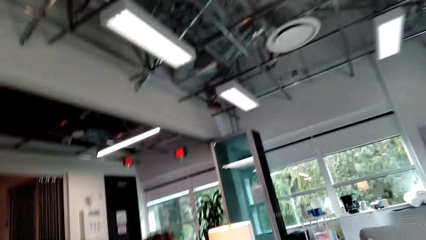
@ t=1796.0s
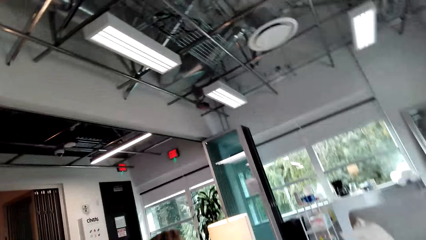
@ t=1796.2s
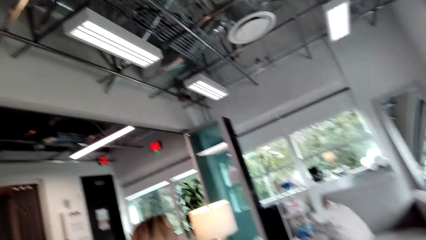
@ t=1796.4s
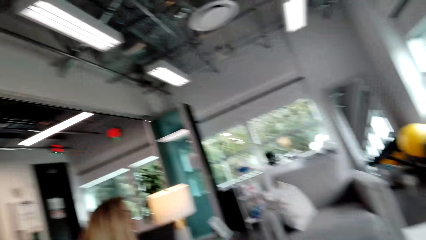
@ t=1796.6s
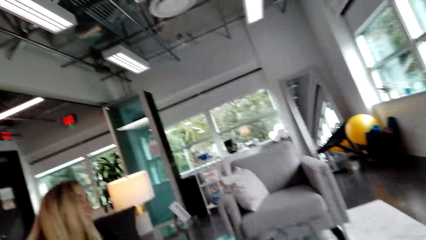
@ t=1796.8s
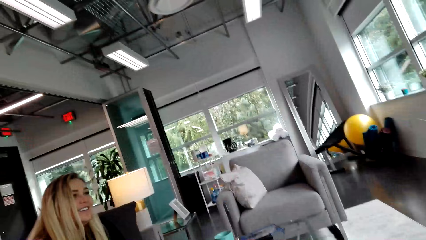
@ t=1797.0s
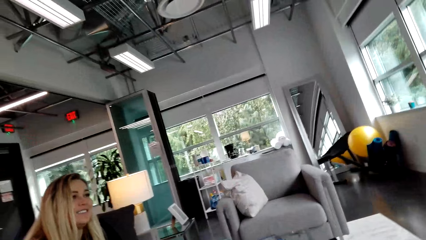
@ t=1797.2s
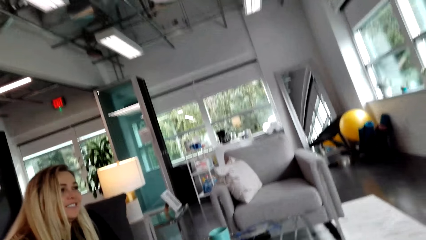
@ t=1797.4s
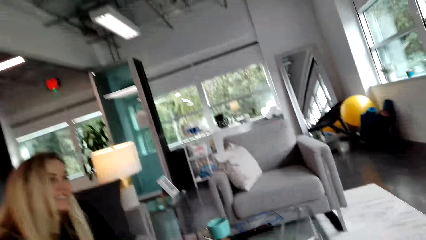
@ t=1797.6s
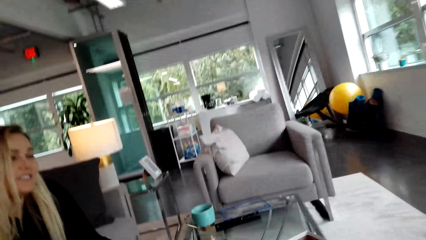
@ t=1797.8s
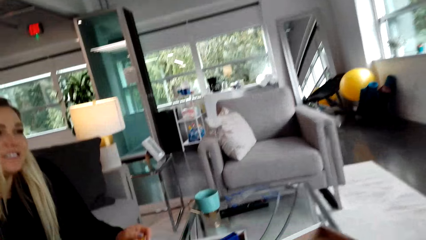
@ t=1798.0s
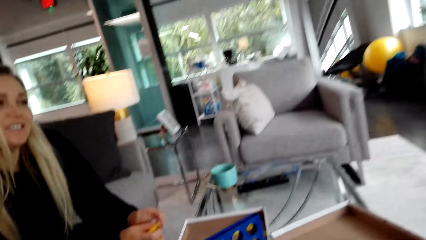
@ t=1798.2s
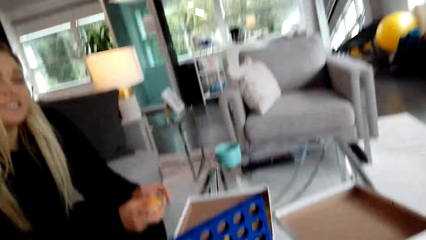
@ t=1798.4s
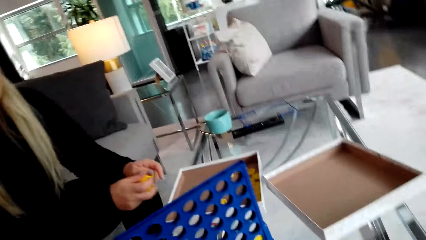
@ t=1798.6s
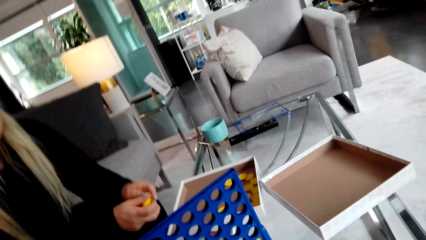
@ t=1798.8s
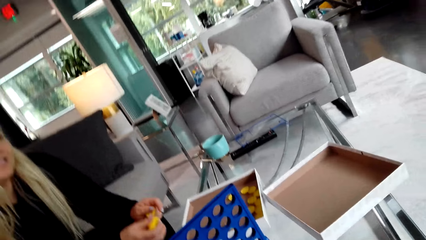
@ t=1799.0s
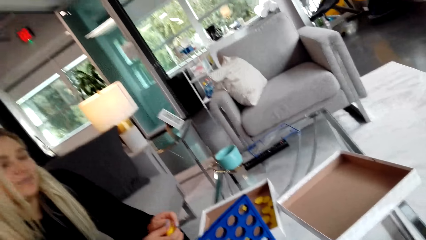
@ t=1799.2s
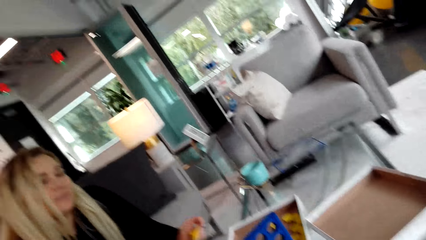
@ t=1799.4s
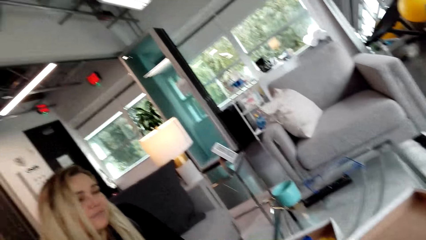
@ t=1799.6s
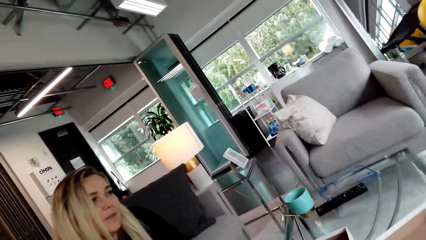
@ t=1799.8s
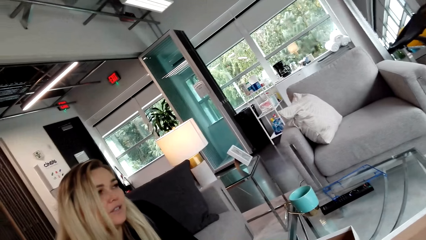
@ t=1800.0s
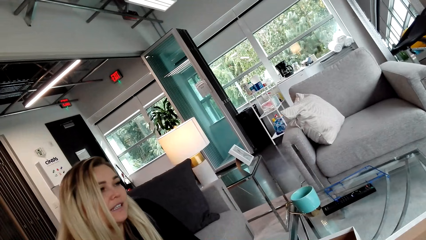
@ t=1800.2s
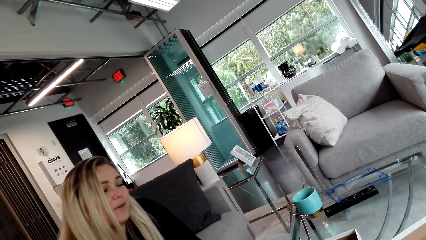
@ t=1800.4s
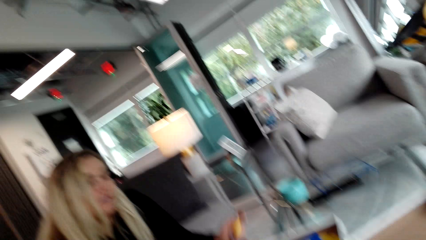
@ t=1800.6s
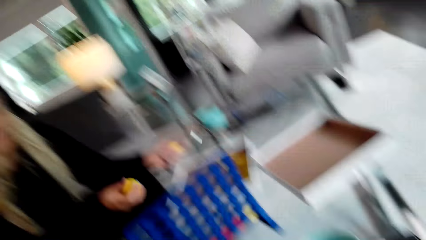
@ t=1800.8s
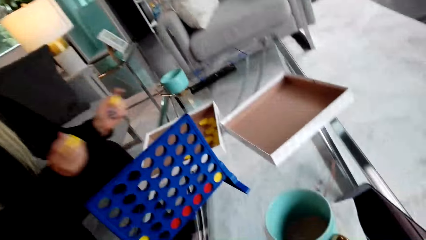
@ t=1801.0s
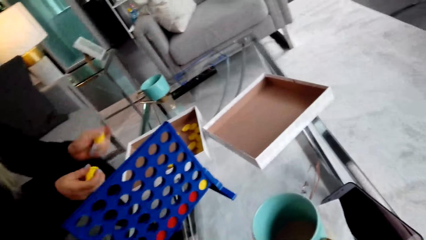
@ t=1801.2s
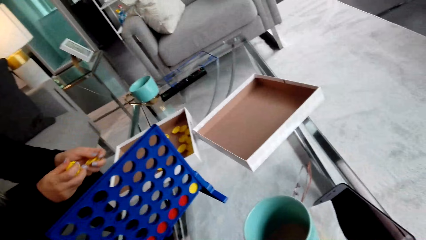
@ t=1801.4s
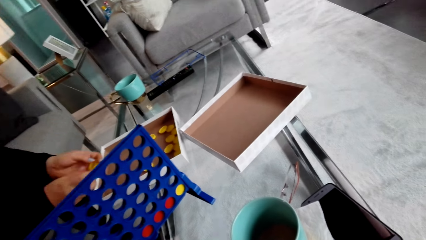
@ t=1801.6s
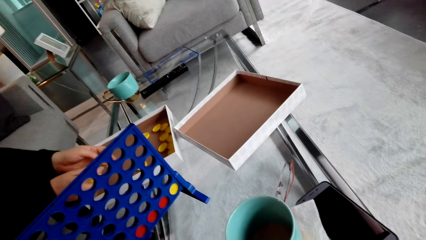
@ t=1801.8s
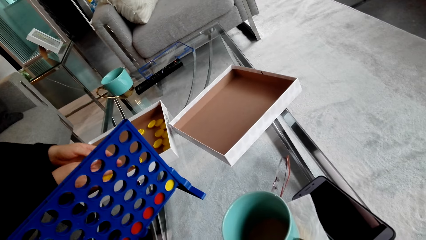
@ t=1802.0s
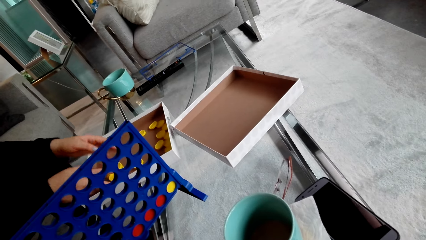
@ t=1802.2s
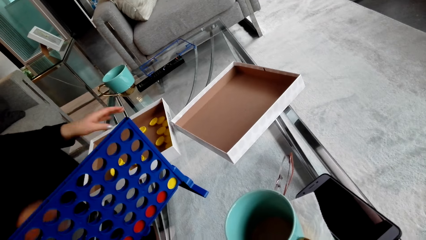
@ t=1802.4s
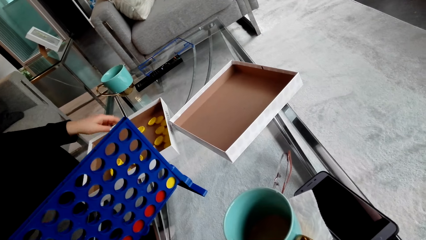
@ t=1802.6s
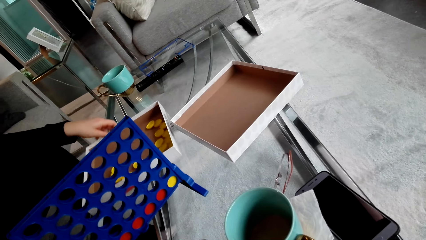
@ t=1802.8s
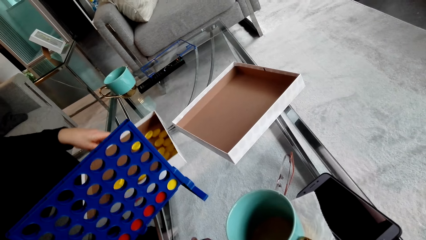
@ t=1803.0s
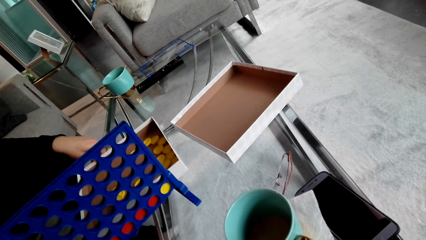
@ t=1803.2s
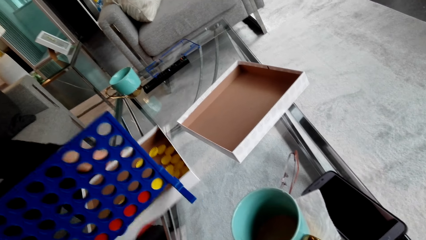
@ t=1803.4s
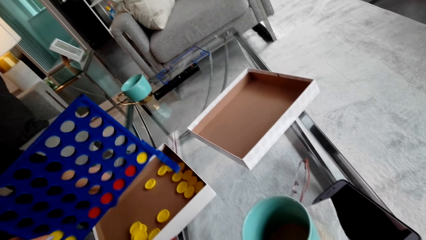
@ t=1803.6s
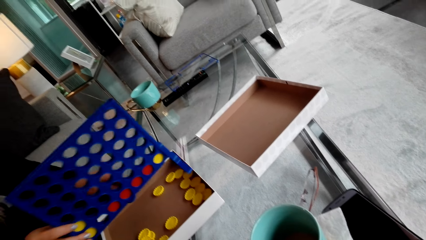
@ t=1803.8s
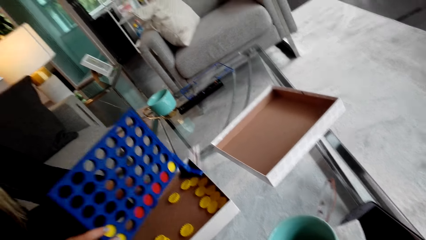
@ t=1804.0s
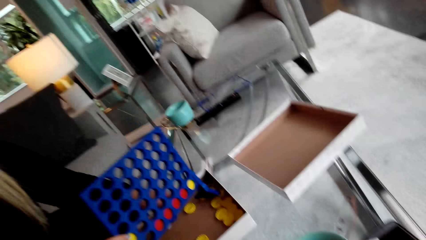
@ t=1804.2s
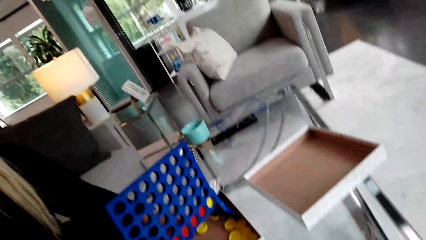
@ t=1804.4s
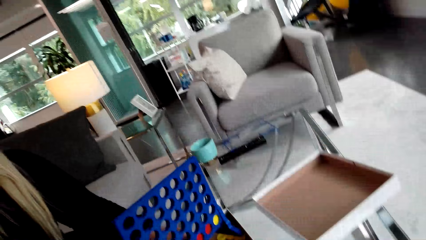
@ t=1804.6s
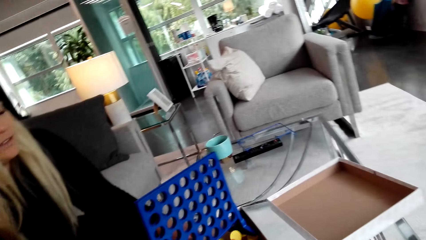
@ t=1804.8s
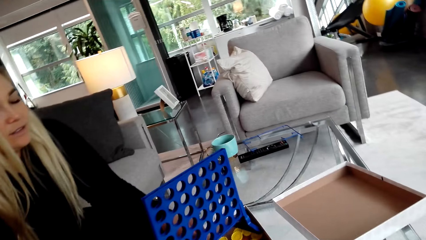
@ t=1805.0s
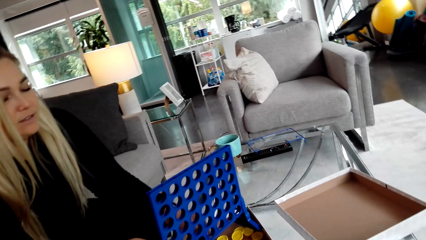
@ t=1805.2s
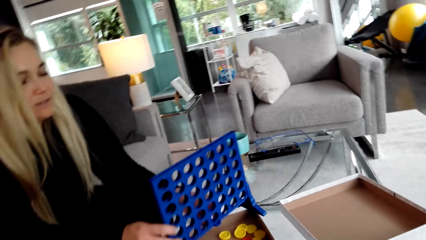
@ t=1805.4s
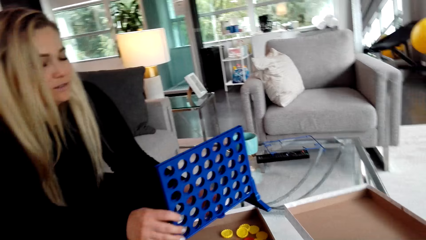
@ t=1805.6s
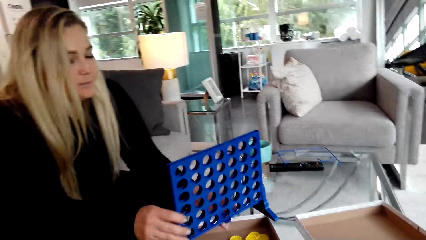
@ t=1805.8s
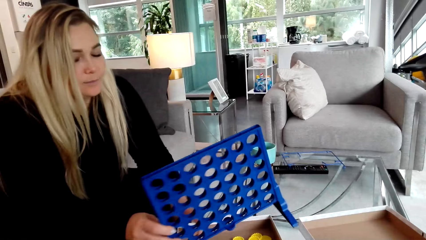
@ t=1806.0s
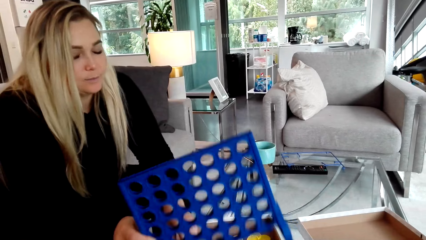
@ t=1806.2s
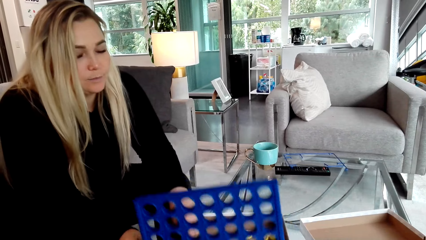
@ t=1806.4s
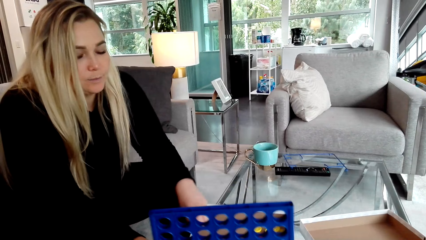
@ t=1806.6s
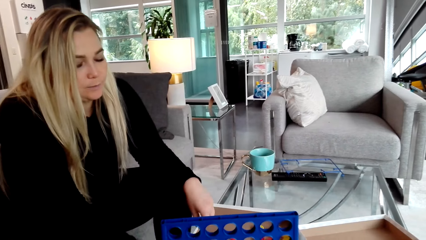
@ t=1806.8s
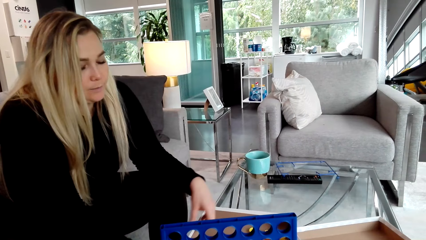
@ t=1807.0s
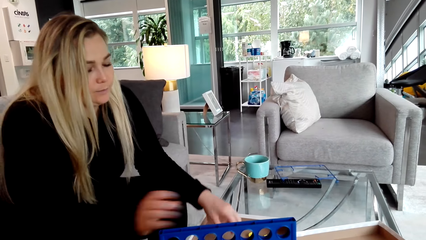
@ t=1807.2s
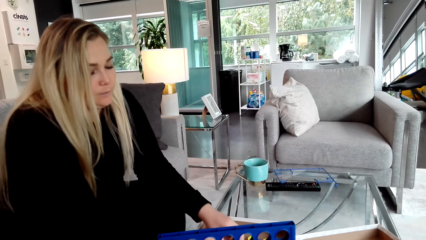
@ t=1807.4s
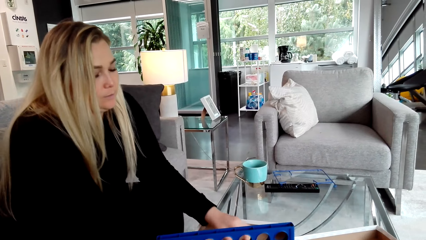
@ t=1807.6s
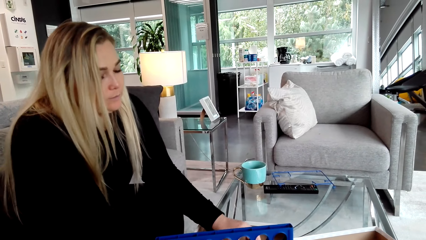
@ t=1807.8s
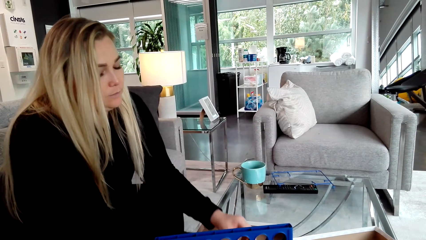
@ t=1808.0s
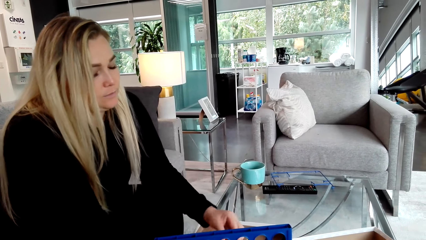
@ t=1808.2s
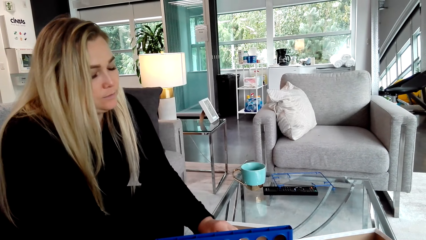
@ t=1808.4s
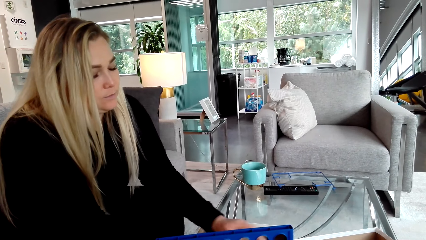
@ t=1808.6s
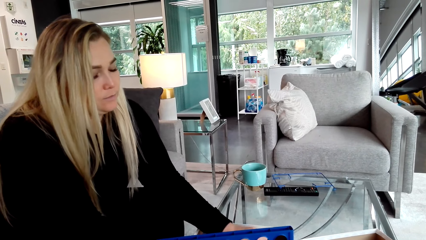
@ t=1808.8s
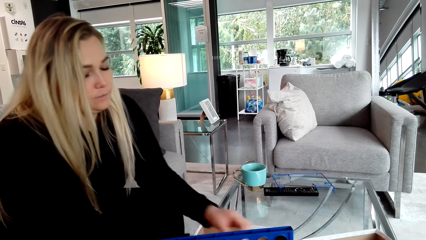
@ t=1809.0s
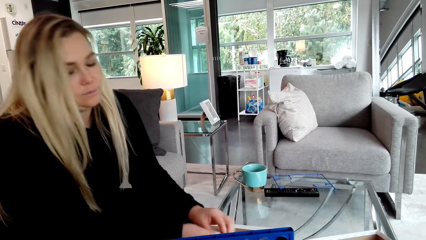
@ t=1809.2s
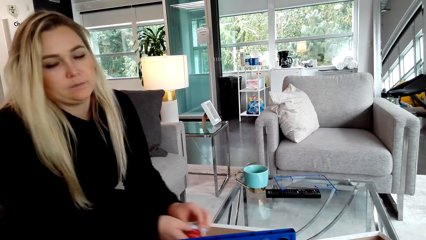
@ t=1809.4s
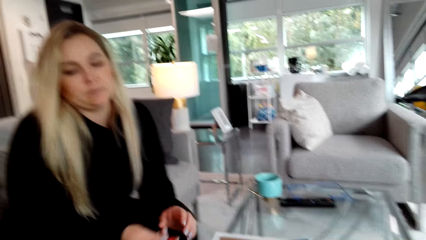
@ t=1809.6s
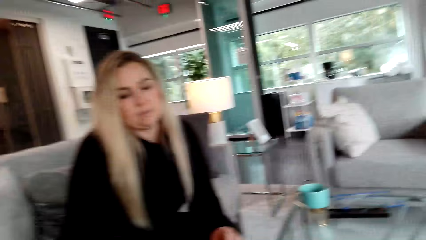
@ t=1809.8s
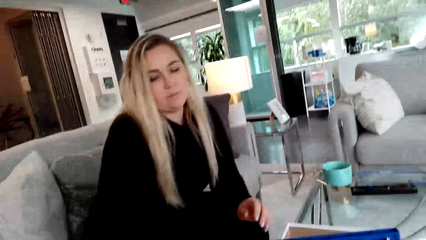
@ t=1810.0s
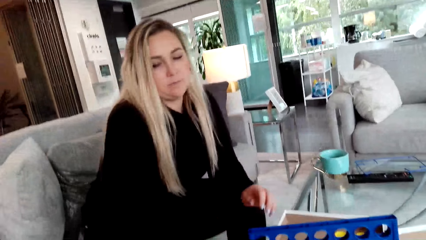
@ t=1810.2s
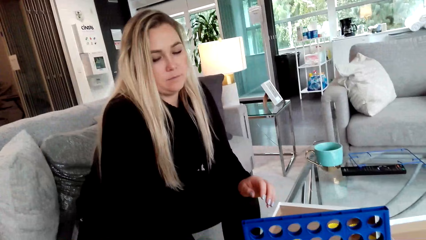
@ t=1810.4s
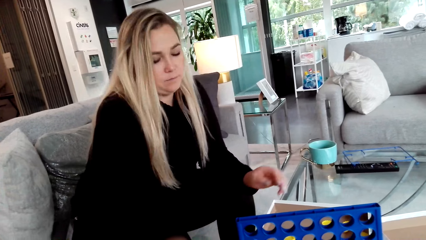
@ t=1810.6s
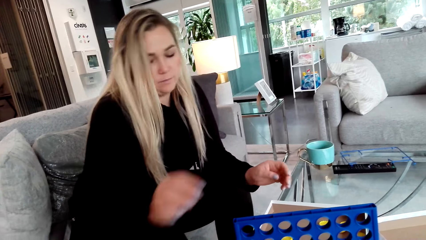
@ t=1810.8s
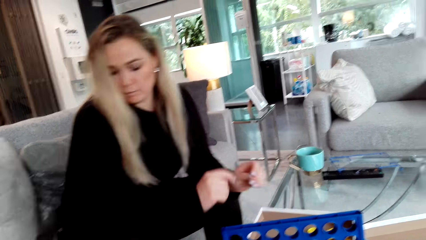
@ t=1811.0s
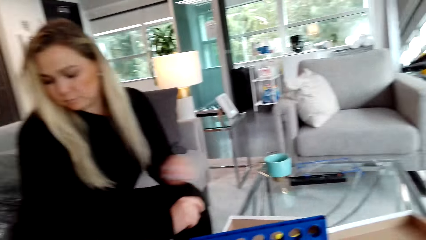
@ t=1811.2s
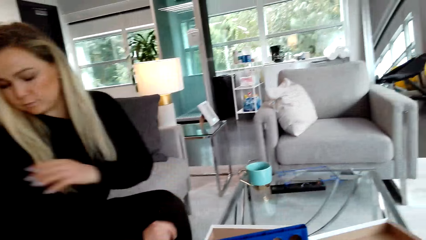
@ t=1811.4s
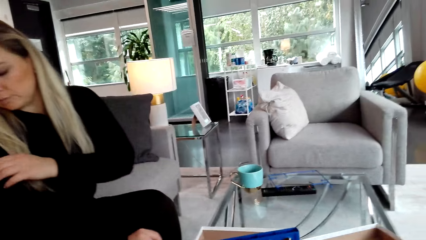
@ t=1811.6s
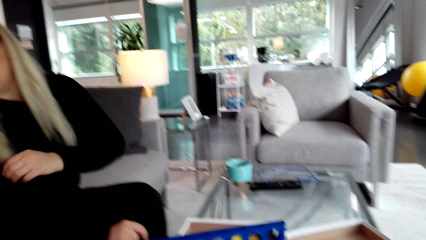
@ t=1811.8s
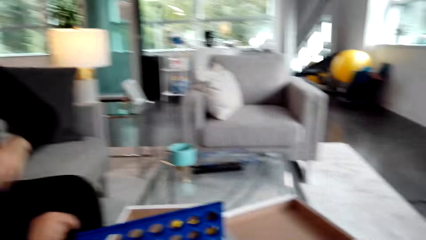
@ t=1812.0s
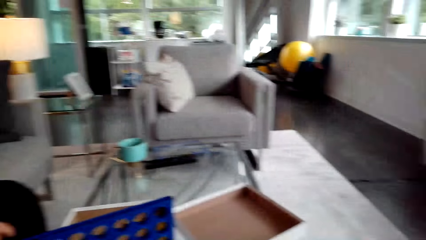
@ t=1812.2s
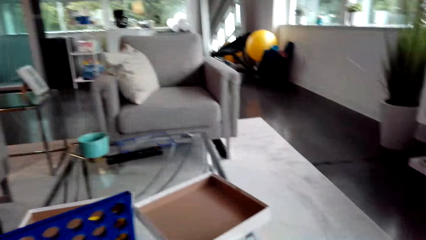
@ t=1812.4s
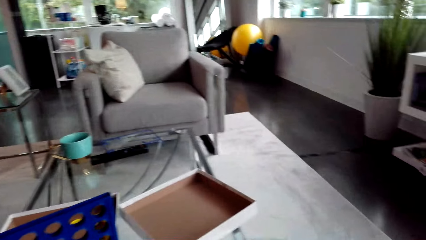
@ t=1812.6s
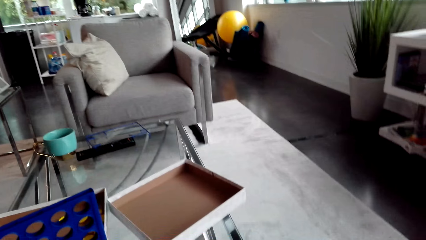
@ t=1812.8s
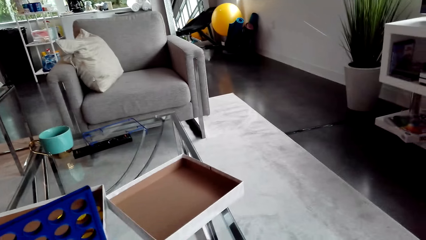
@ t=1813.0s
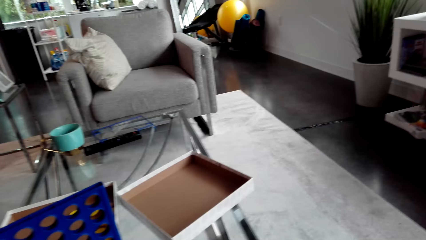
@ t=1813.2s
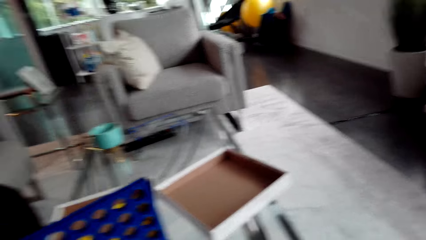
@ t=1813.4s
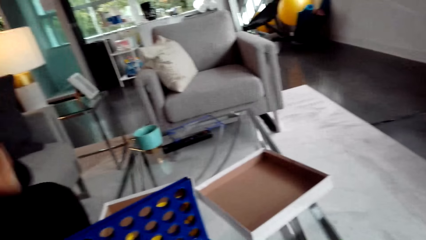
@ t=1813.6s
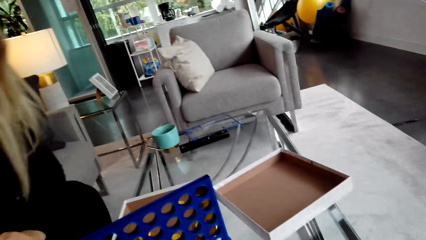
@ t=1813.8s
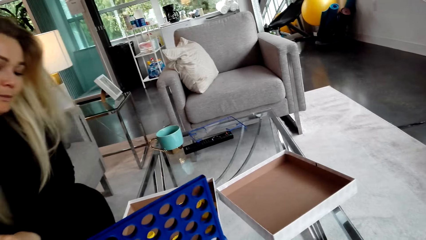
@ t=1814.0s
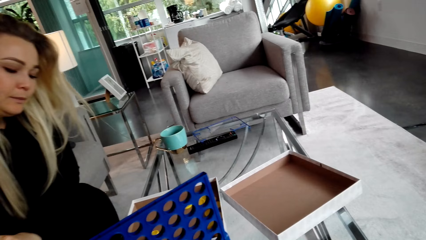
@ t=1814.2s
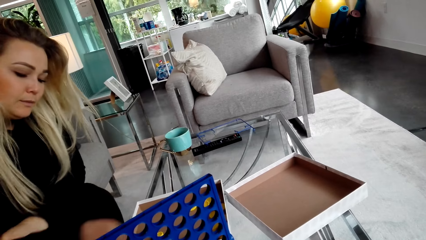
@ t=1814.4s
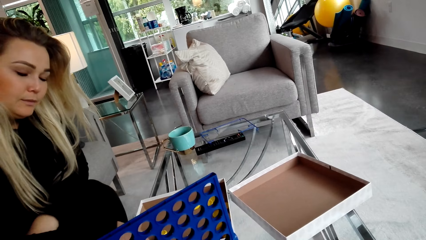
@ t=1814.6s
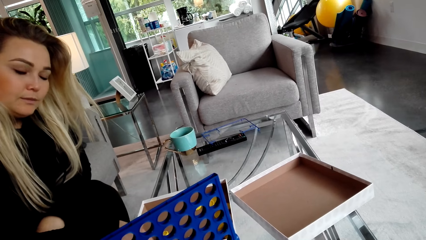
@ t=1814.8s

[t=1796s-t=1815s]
A woman converses with the camera wearer. The camera wearer looks around the room. The woman talks to another woman. The first woman converses with the camera wearer. The first woman drops the lids or bottle caps in the carton or box, drags the carton on the table, and takes something. The first woman puts the bottle caps in the box and puts something on the table. The first woman picks the bottle caps and gives the bottle caps to the other woman. The camera wearer converses with the first woman. They look around the room.
